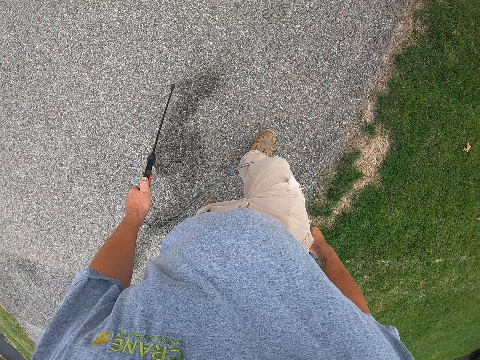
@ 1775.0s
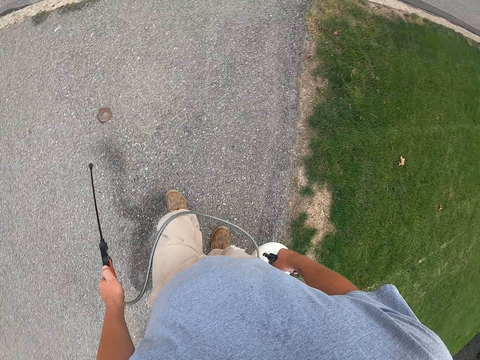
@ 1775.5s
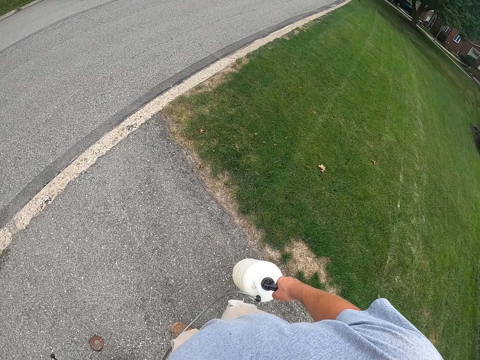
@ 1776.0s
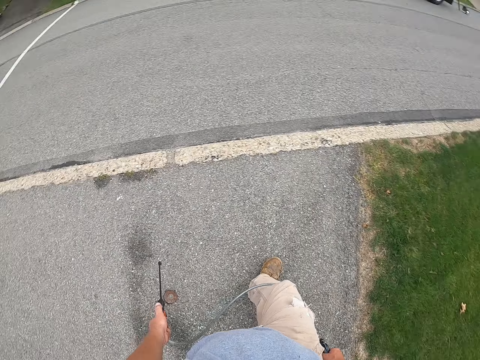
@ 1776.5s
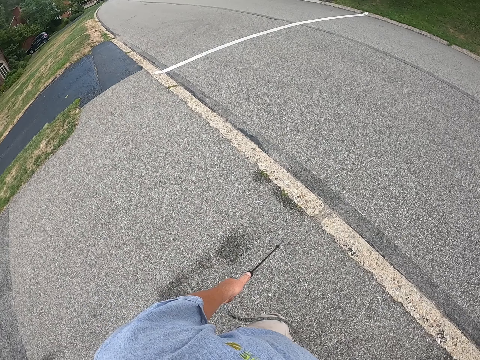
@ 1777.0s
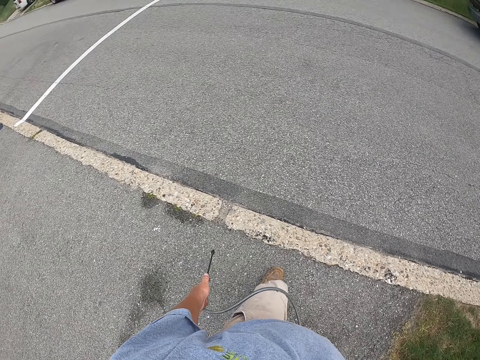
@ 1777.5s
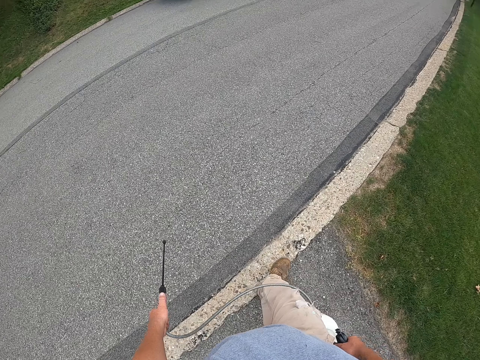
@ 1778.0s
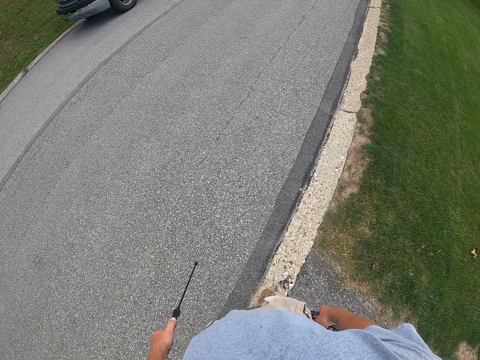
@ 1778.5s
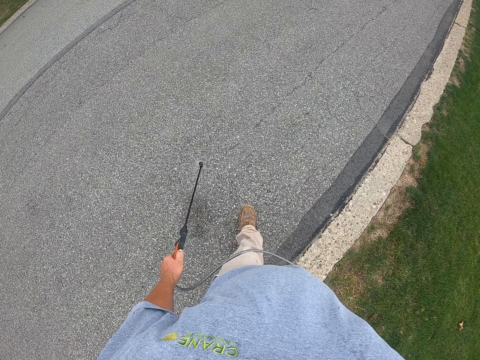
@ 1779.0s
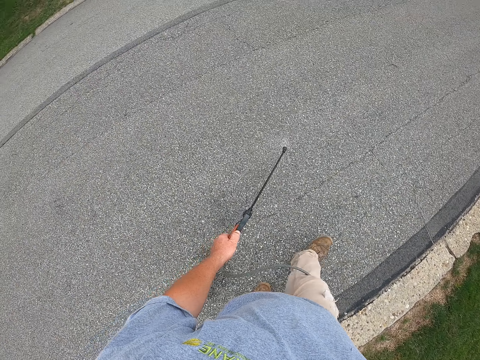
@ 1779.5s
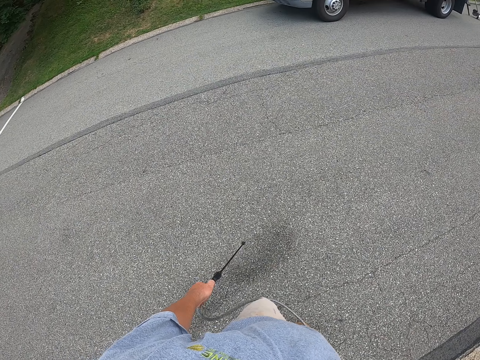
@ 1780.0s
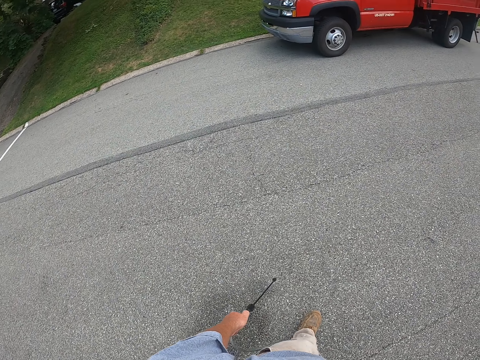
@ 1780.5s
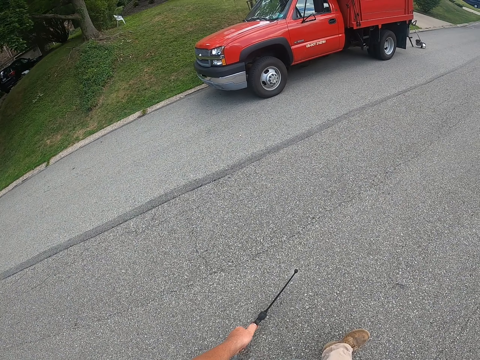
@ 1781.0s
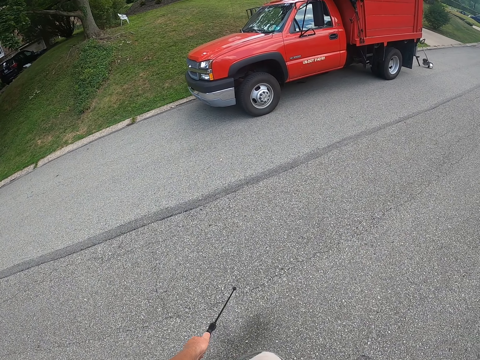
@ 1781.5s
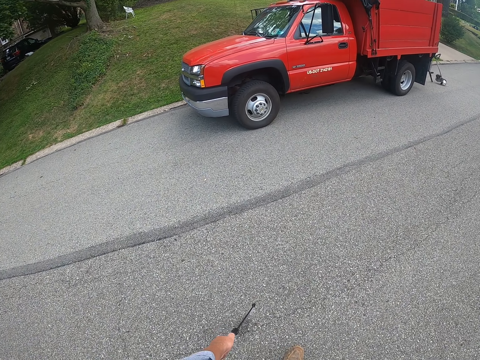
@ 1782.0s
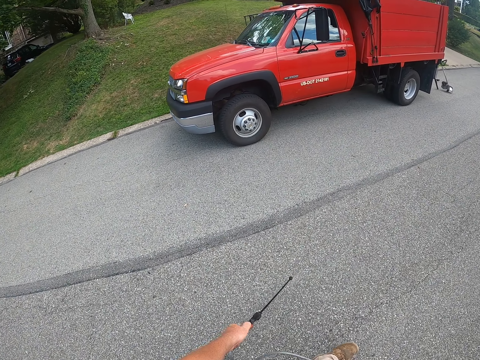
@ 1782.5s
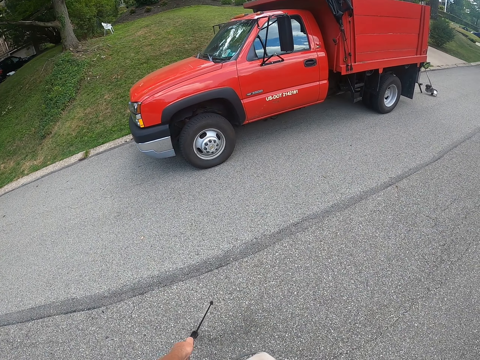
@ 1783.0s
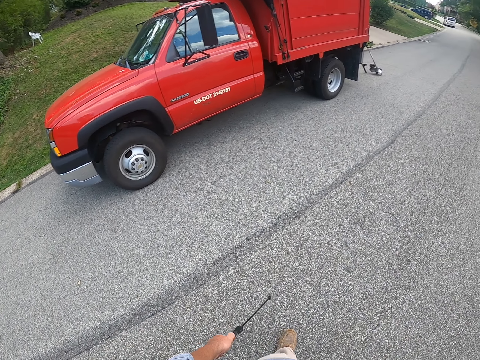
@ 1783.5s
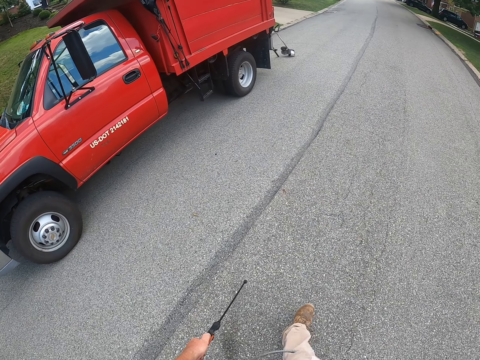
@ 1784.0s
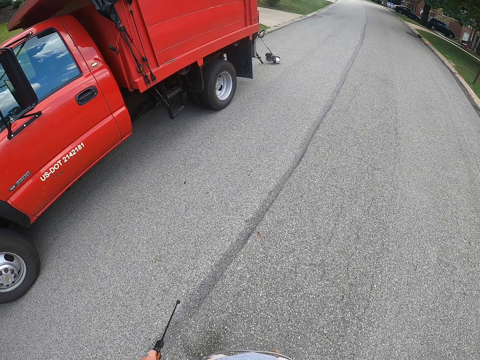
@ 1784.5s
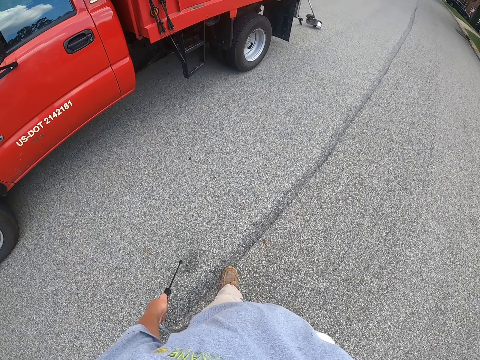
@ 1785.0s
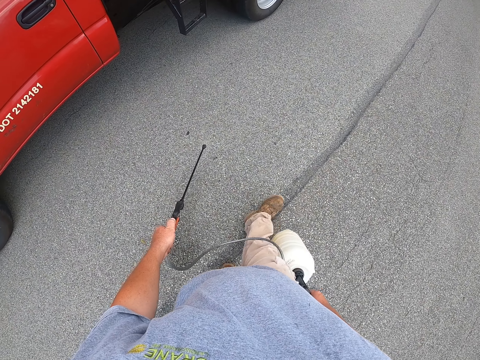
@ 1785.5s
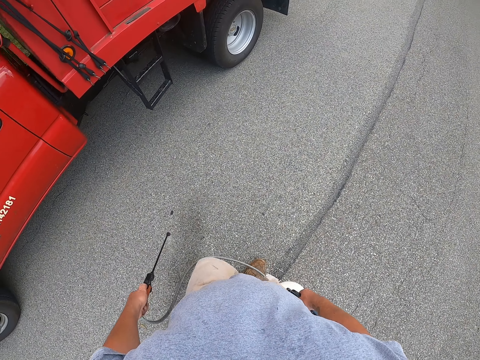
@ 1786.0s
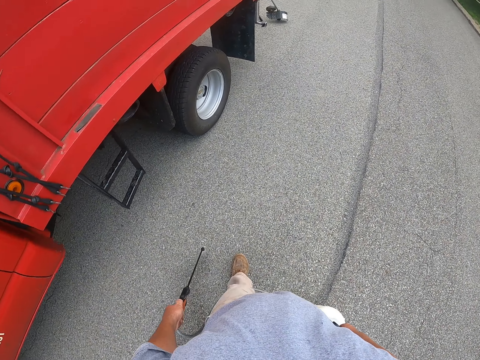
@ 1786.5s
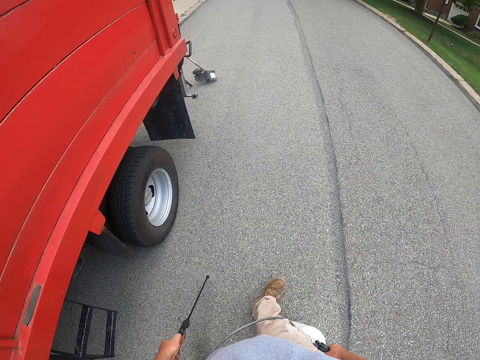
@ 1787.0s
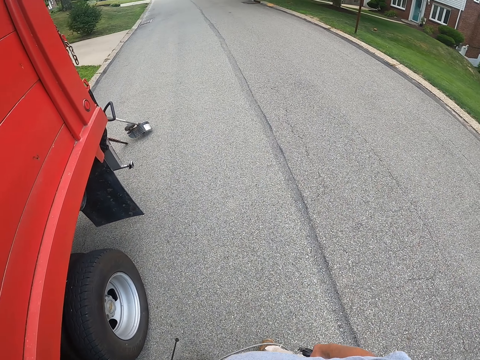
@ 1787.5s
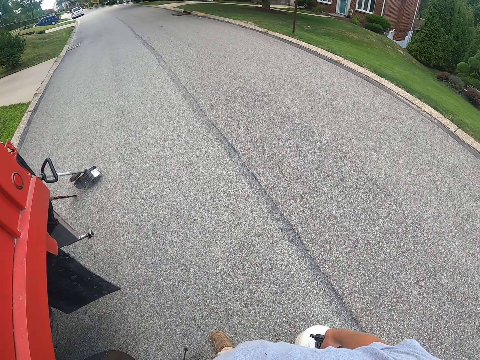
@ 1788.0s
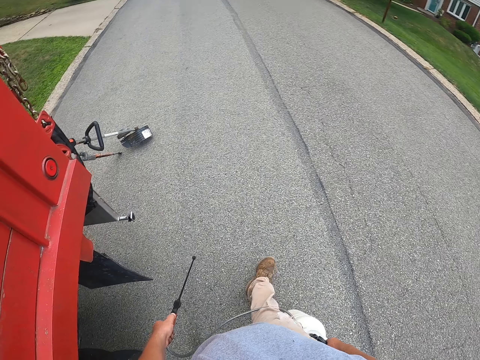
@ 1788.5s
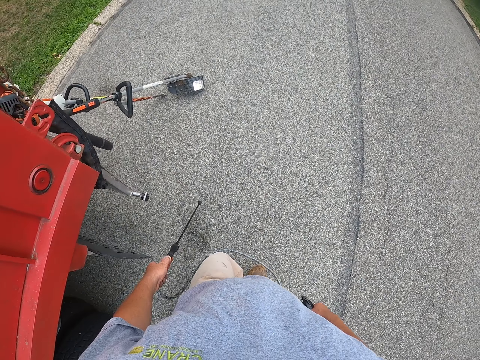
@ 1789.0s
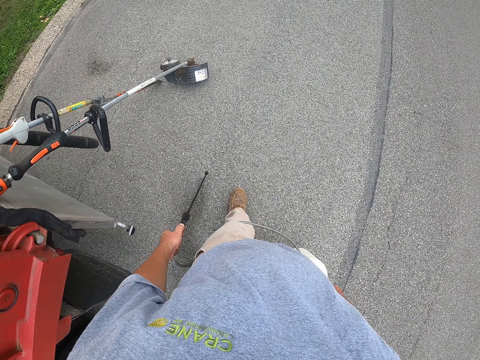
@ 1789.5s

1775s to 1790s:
The camera wearer looks around. They walk around.

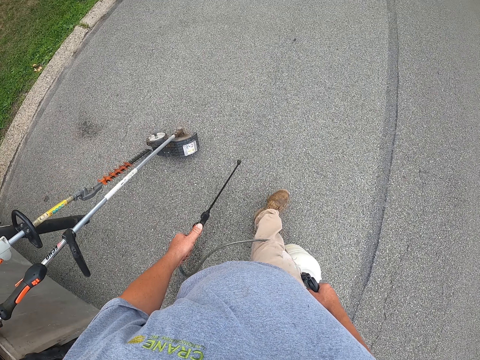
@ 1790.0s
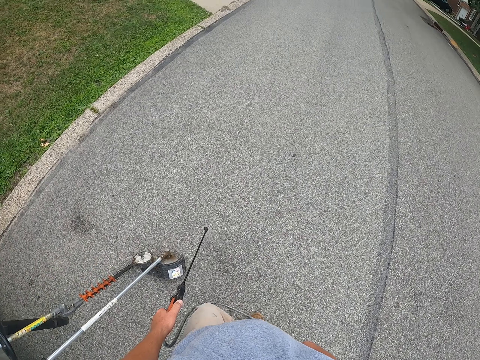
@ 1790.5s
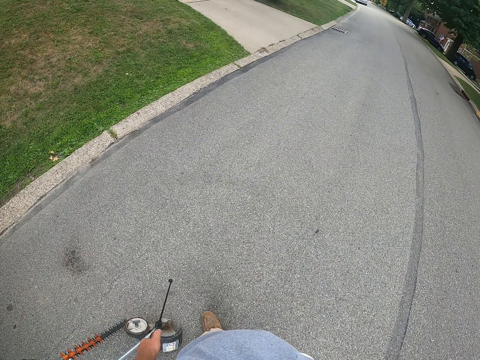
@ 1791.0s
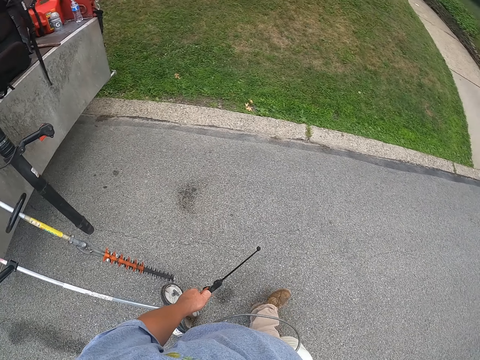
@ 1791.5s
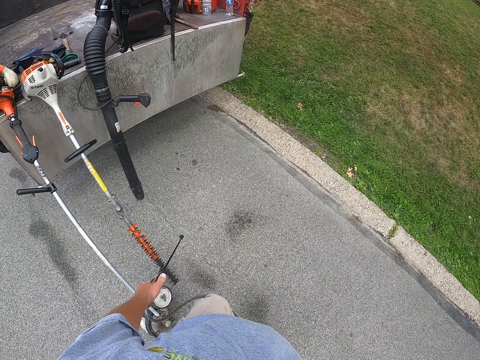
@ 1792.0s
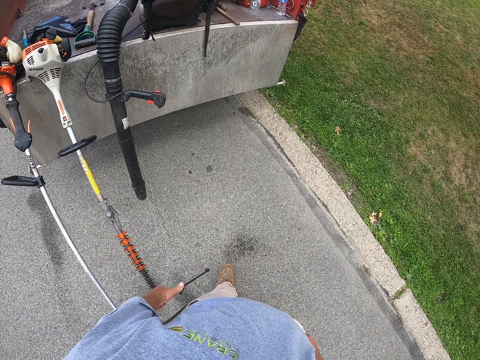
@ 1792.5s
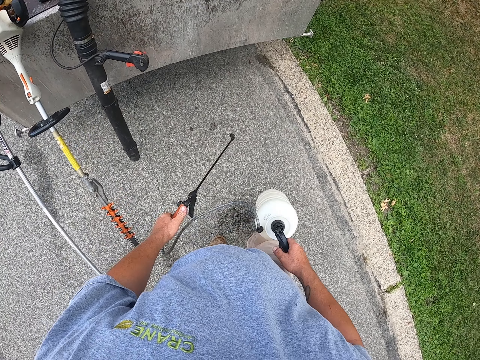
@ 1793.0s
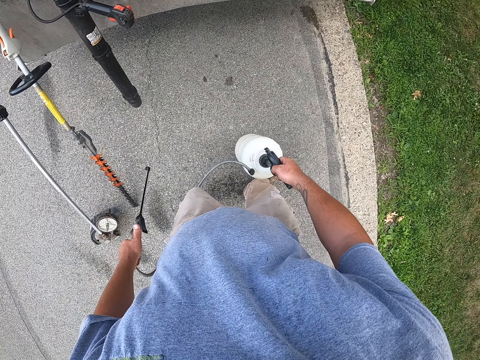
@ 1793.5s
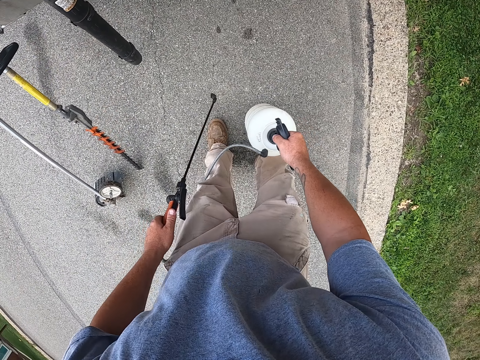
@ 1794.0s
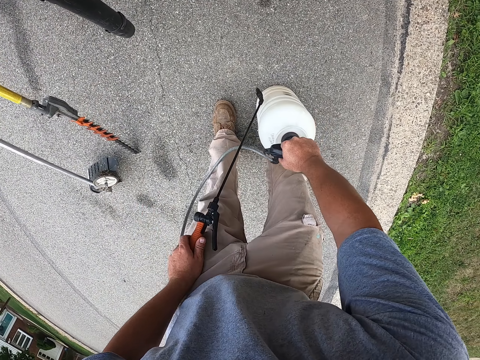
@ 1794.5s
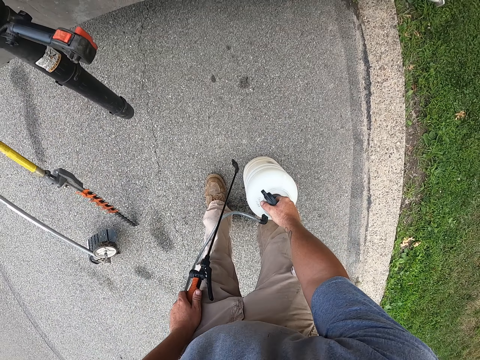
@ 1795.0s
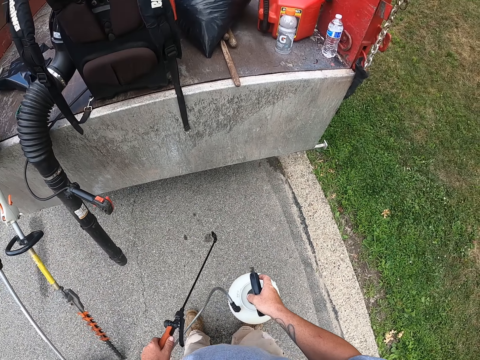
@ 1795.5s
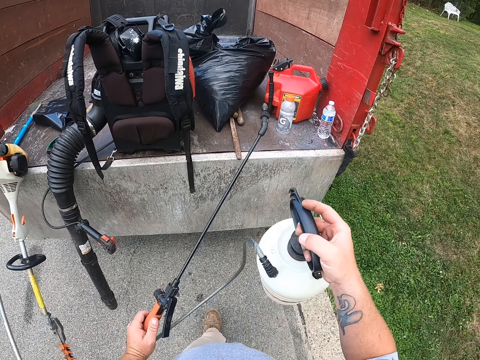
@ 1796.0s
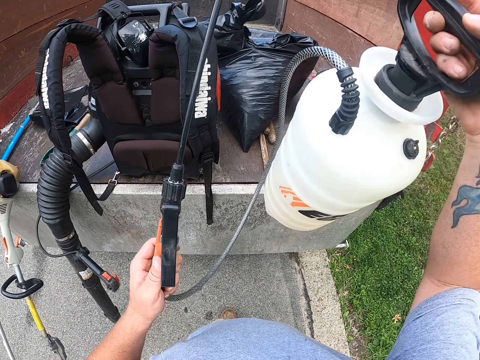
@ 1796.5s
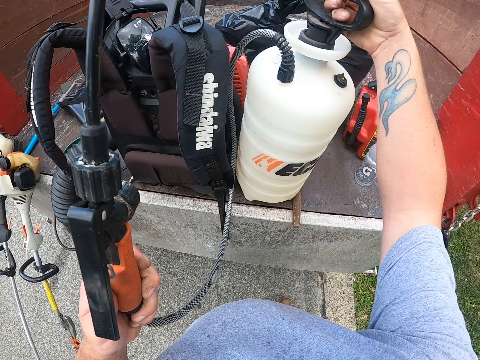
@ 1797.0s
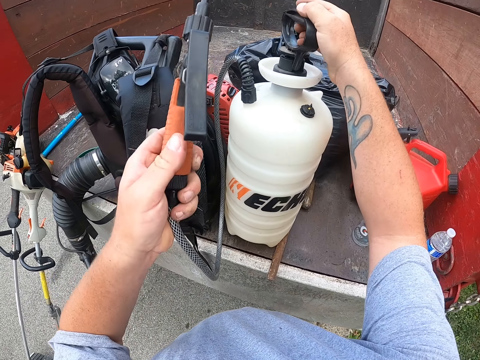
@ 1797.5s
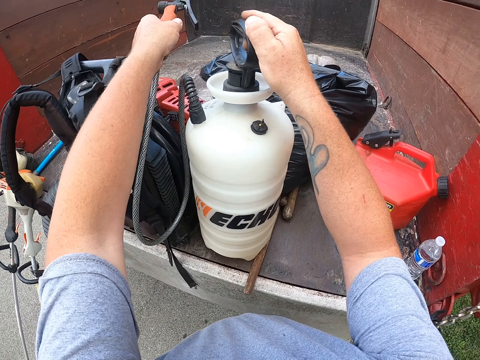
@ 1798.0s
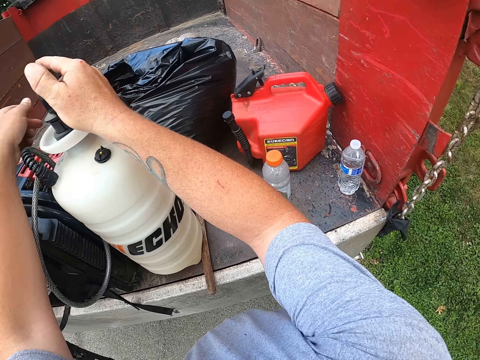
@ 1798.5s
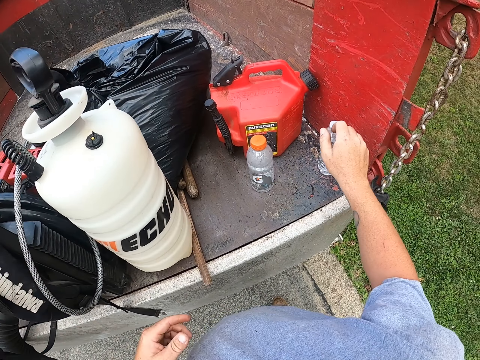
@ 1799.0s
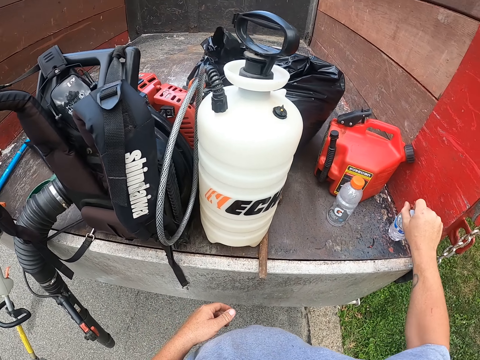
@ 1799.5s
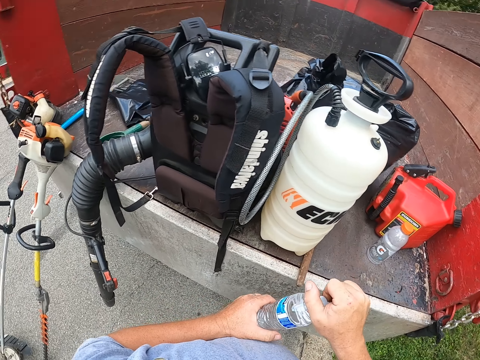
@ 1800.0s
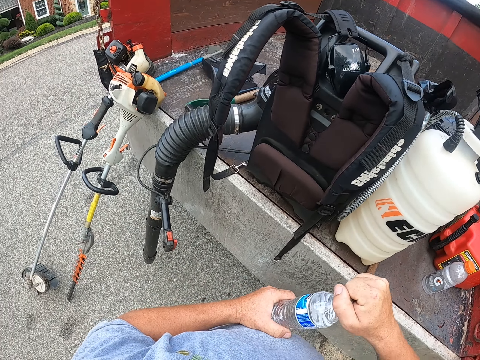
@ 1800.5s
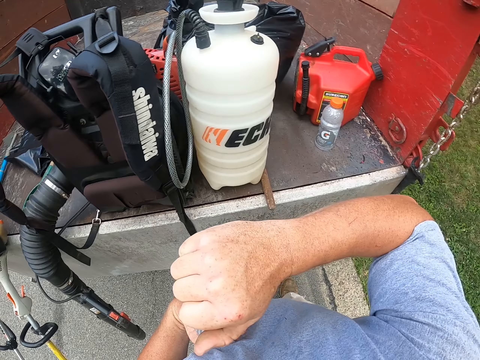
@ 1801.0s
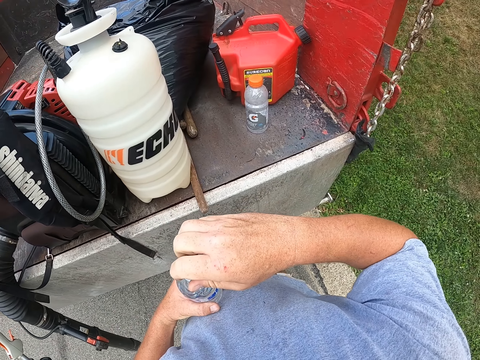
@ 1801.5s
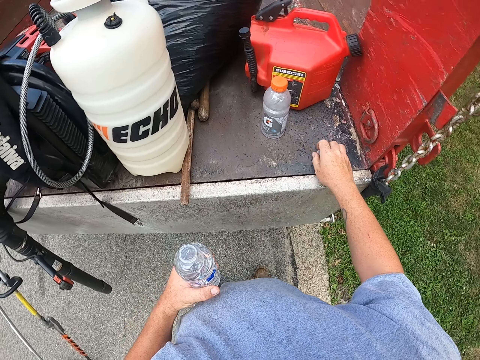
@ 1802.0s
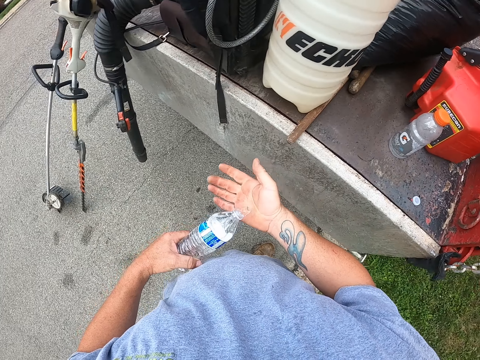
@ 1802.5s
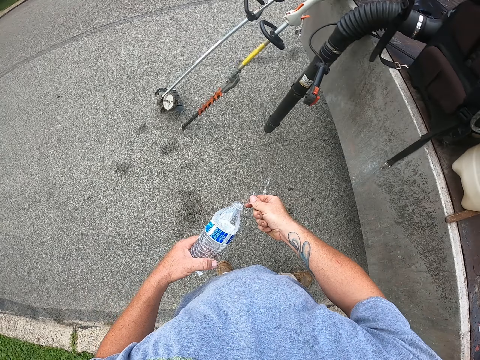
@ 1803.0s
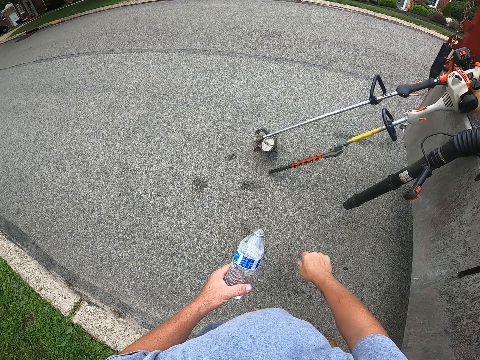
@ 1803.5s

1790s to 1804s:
The camera wearer places the spray gun down. They close the spray gun. They pump disinfectant. They lift the spray gun. They make a step. They place the spray gun on the truck. They move the left hand. They look around. They move both hands. They pick up a bottle of water. They lift the bottle of water. They hold the bottle with both hands. They open the bottle. They hold the lid with the right hand. They place the lid on the trunk. They wash the right hand with water.
